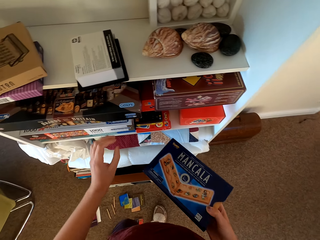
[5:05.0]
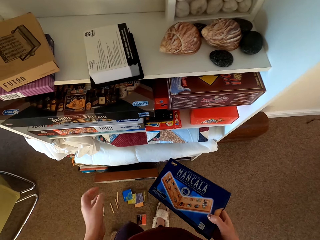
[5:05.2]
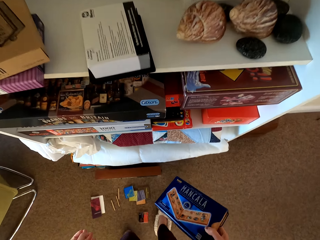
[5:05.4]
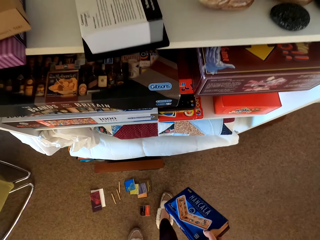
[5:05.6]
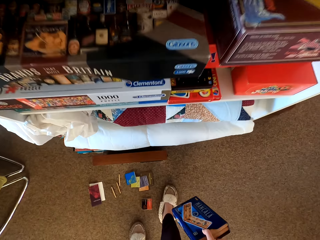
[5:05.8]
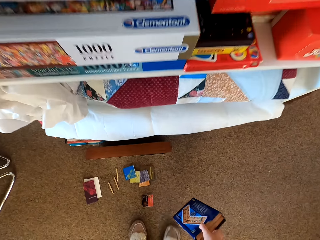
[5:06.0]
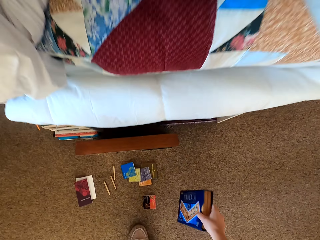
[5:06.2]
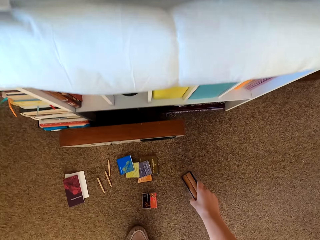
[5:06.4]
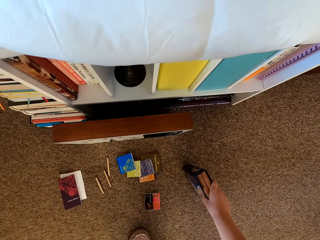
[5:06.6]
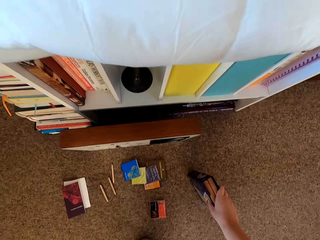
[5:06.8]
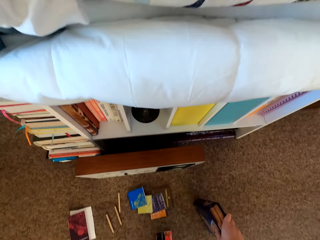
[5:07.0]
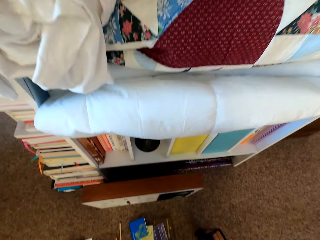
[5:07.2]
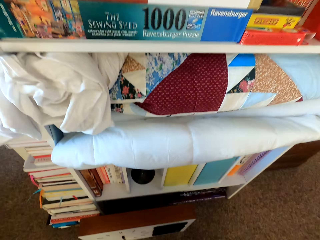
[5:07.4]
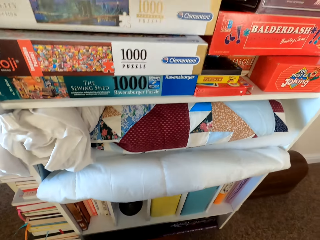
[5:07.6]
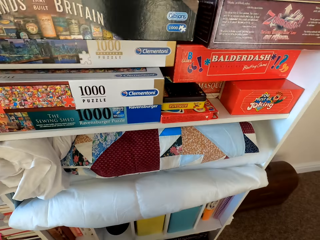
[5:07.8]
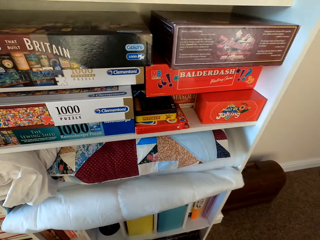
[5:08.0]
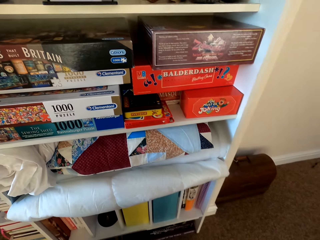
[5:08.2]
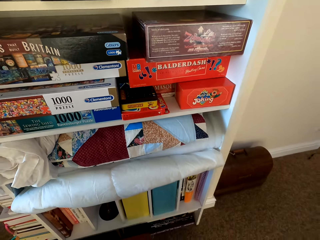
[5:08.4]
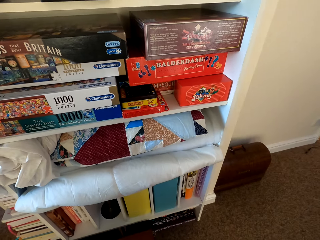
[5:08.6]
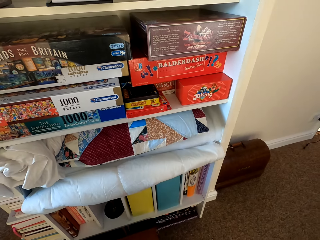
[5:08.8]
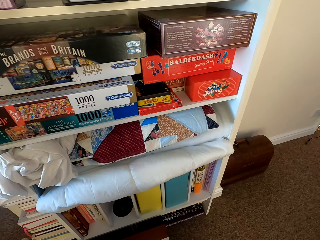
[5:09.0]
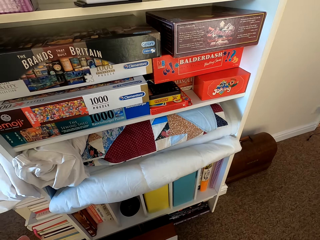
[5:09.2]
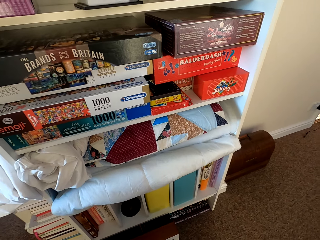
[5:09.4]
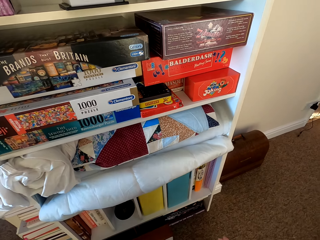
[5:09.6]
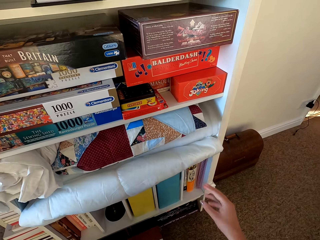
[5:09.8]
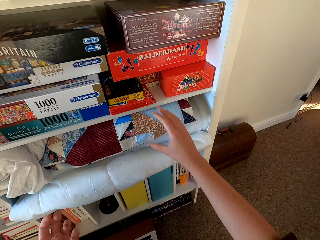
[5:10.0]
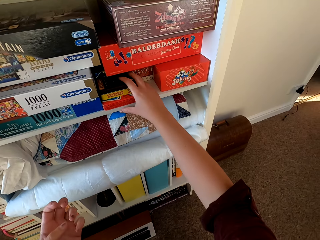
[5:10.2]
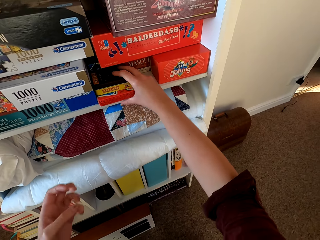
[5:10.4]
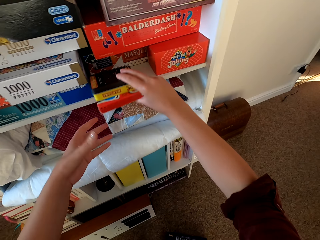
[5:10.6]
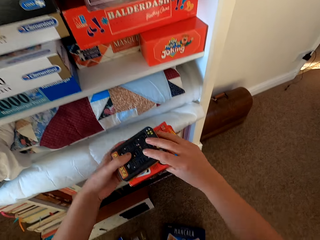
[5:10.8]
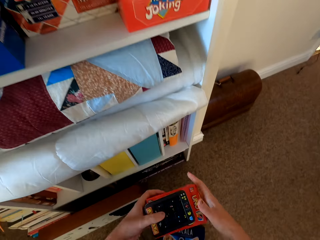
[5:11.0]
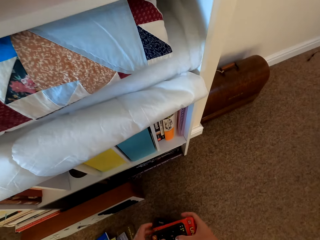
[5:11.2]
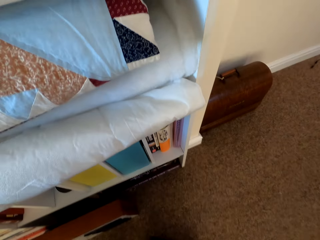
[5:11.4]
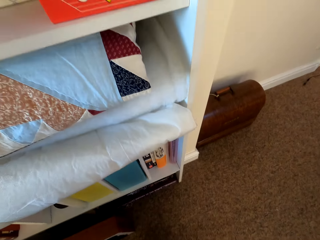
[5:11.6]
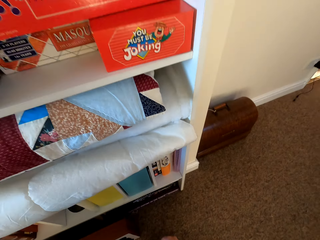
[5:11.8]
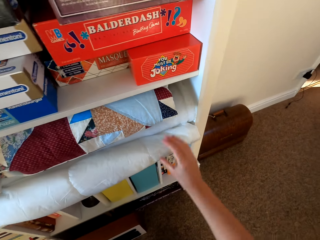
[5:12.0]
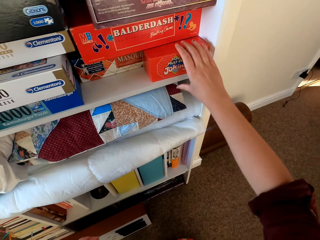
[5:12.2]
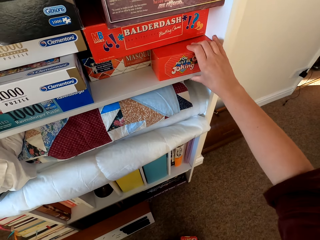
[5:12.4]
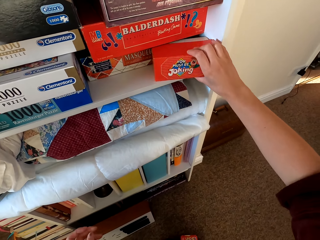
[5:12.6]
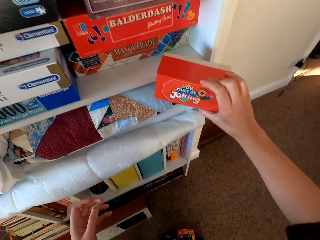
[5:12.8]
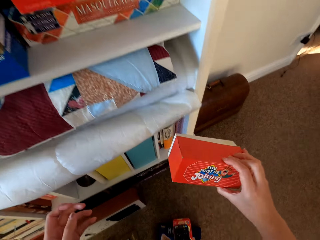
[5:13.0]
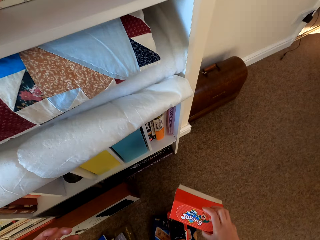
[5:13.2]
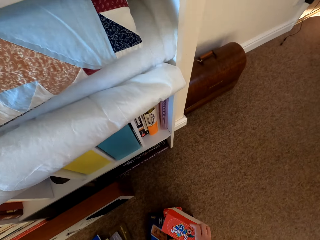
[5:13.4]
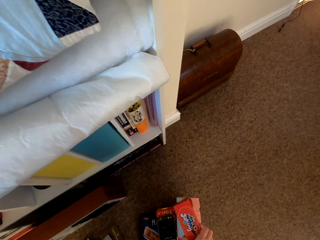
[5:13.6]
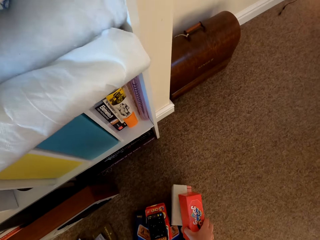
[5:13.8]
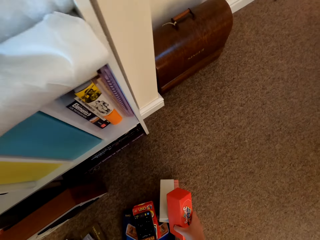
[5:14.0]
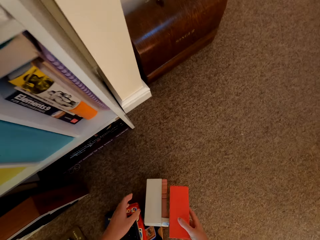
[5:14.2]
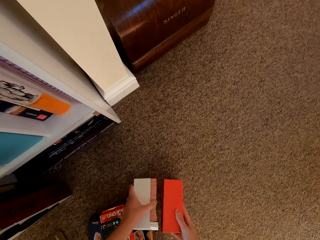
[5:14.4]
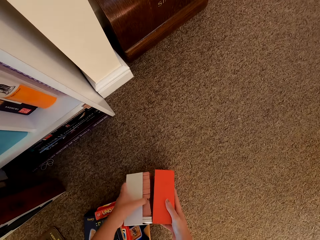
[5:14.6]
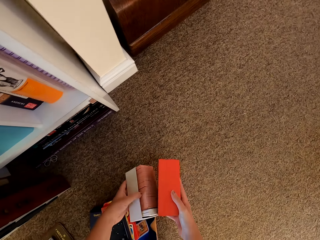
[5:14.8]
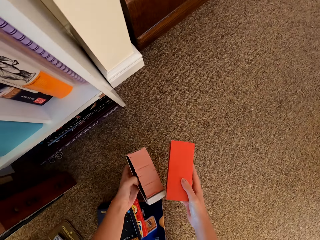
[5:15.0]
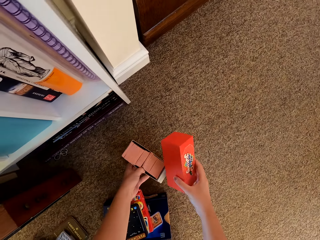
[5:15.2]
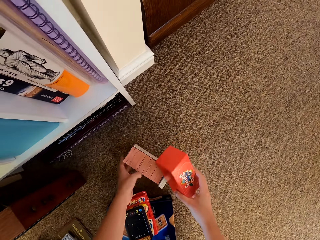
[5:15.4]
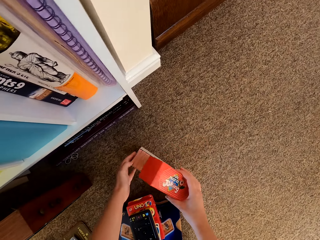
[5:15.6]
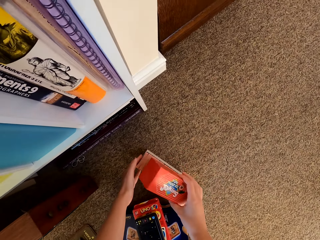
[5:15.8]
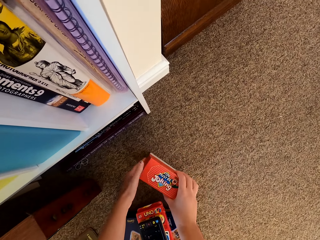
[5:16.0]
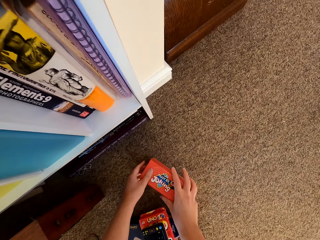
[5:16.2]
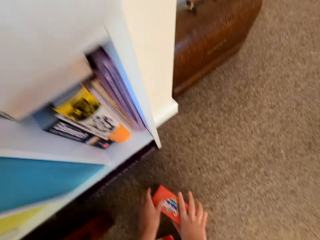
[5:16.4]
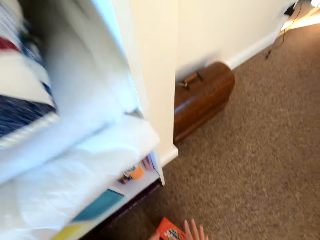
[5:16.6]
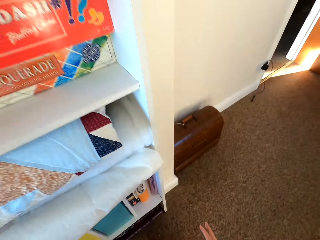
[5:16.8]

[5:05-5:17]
The camera wearer puts the box down. They pick the box from the shelf. They touch the carton. They put the box on the floor.

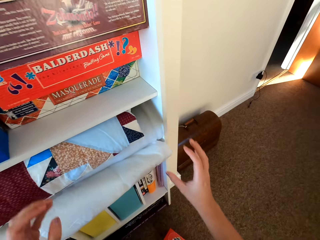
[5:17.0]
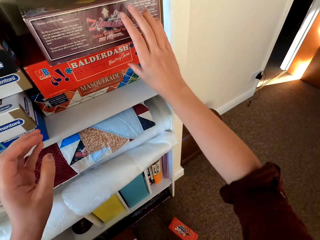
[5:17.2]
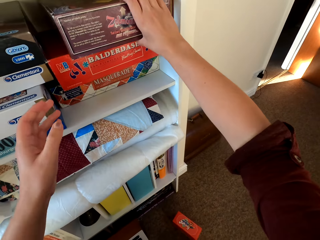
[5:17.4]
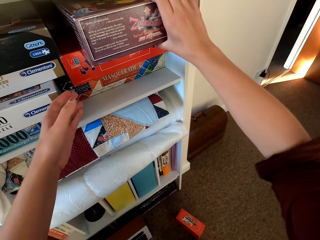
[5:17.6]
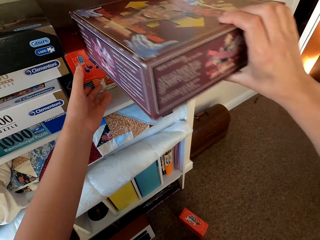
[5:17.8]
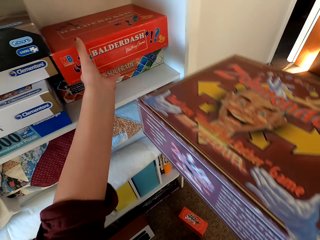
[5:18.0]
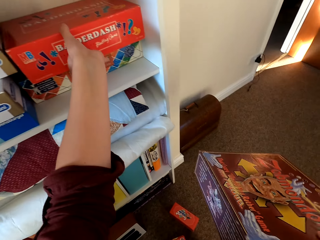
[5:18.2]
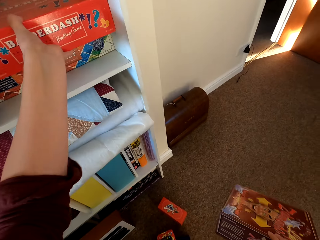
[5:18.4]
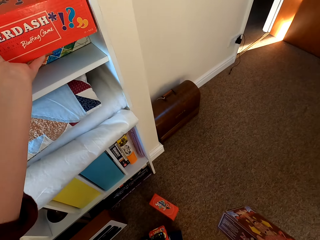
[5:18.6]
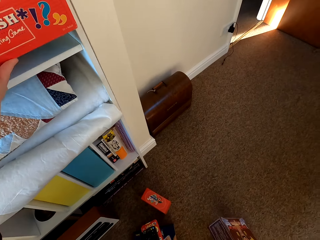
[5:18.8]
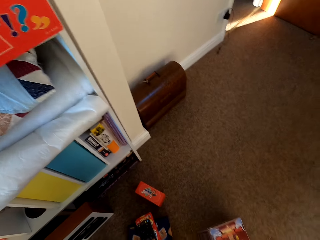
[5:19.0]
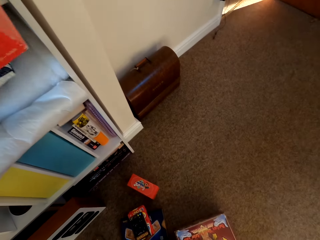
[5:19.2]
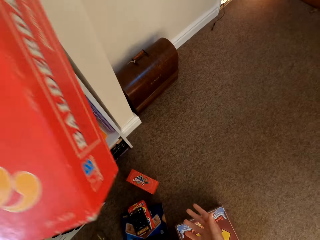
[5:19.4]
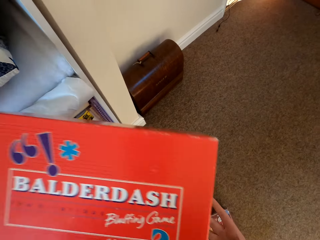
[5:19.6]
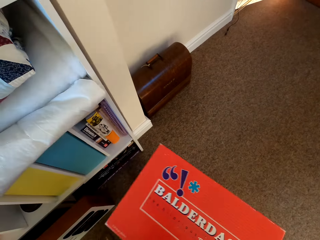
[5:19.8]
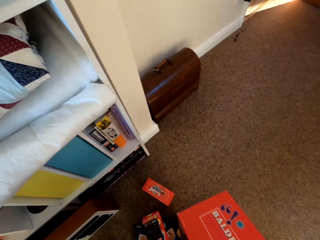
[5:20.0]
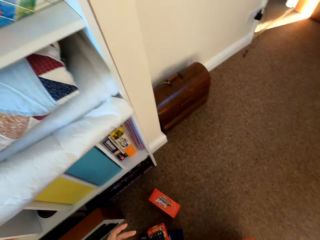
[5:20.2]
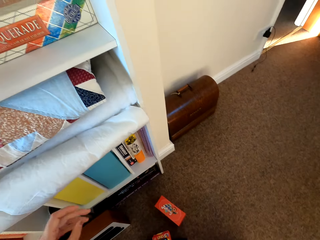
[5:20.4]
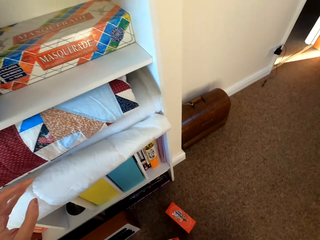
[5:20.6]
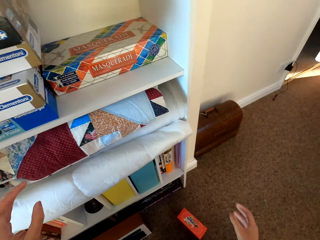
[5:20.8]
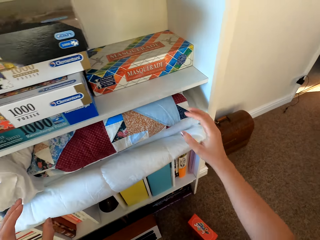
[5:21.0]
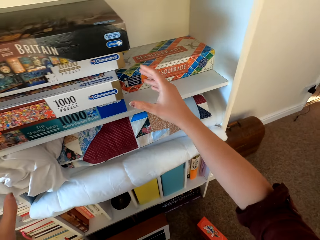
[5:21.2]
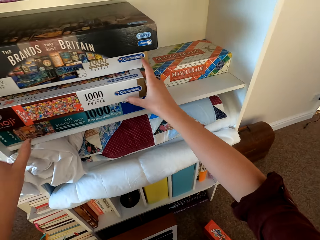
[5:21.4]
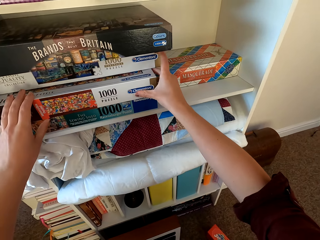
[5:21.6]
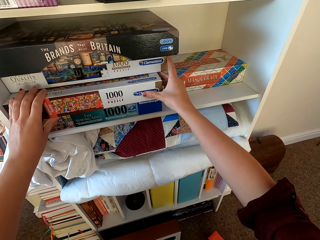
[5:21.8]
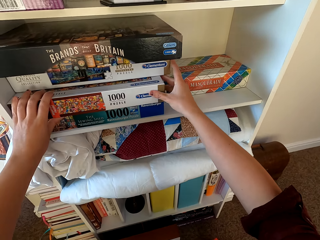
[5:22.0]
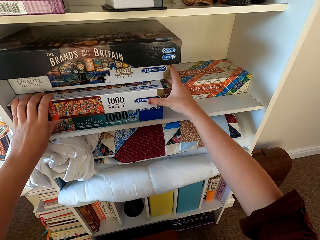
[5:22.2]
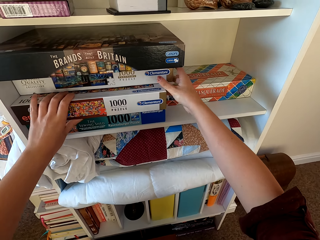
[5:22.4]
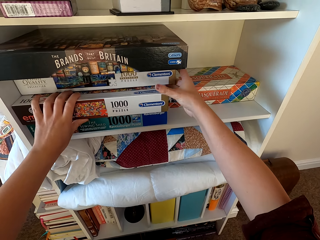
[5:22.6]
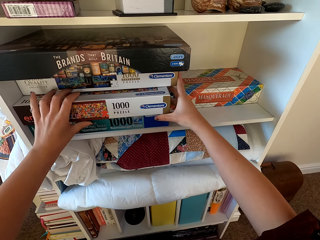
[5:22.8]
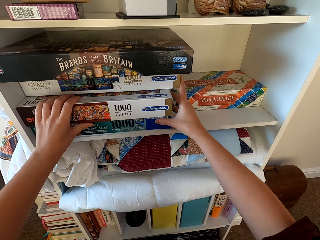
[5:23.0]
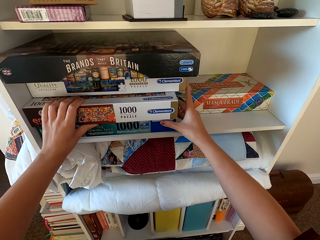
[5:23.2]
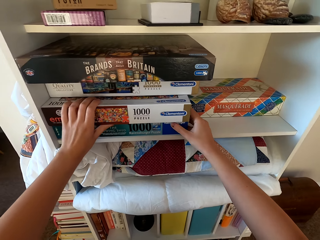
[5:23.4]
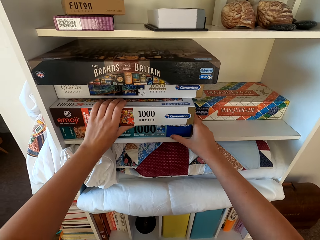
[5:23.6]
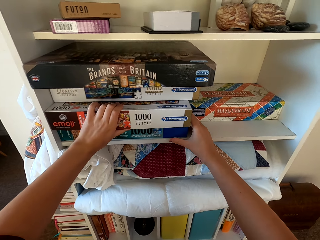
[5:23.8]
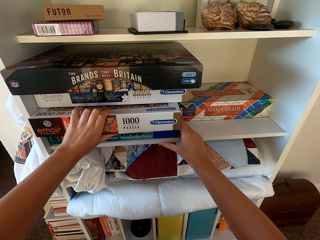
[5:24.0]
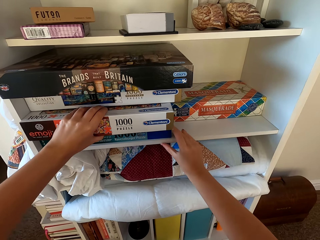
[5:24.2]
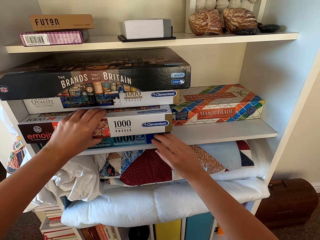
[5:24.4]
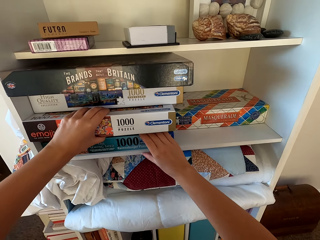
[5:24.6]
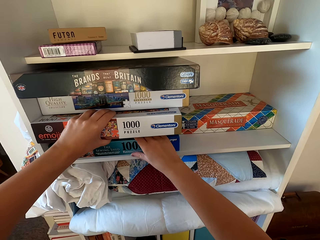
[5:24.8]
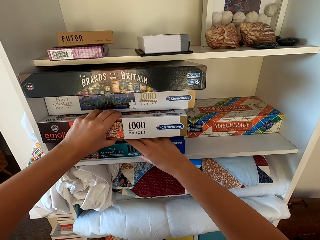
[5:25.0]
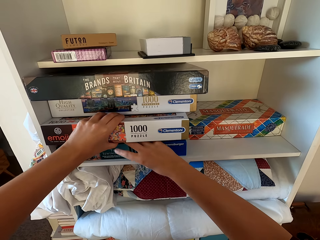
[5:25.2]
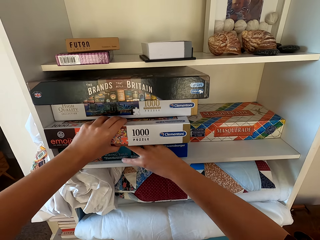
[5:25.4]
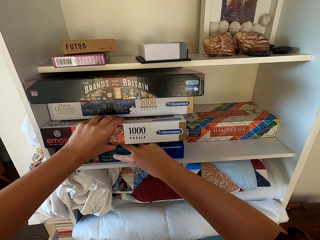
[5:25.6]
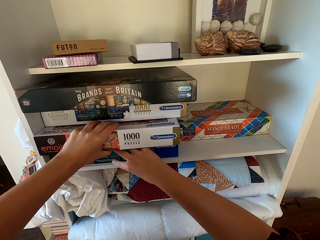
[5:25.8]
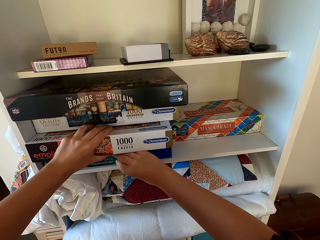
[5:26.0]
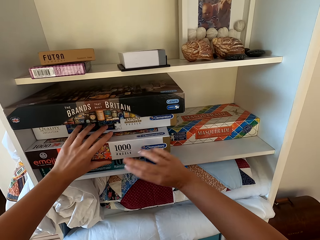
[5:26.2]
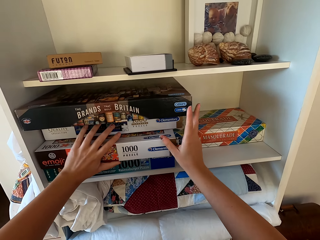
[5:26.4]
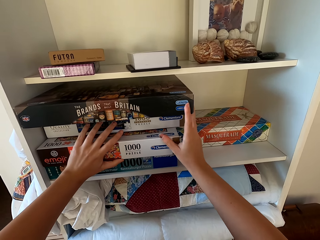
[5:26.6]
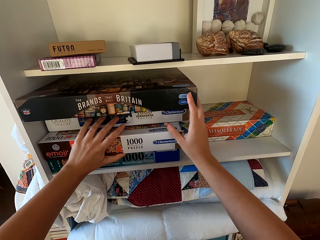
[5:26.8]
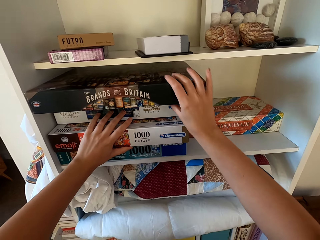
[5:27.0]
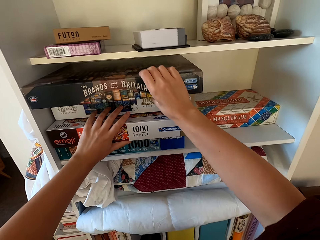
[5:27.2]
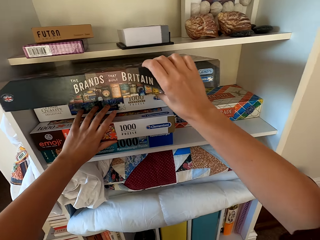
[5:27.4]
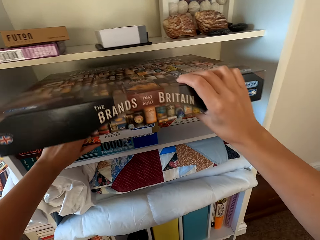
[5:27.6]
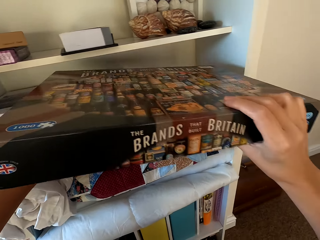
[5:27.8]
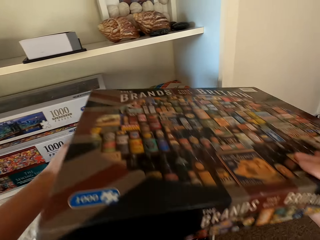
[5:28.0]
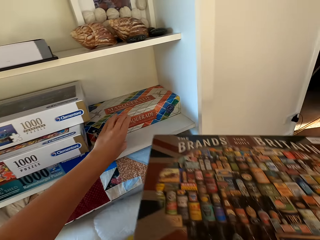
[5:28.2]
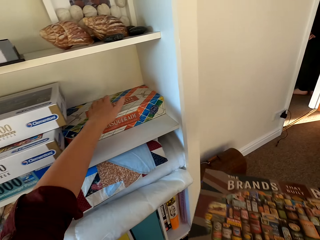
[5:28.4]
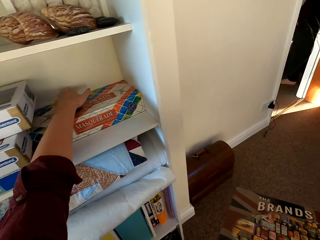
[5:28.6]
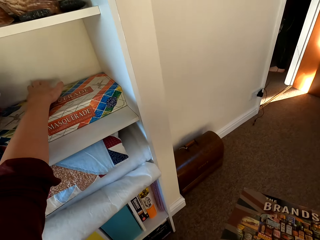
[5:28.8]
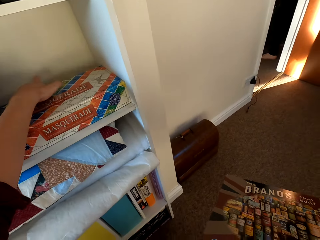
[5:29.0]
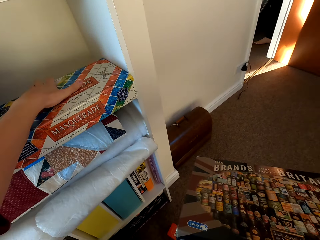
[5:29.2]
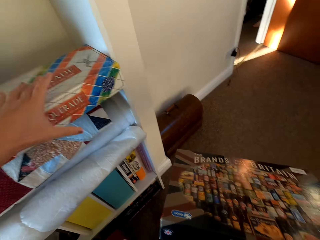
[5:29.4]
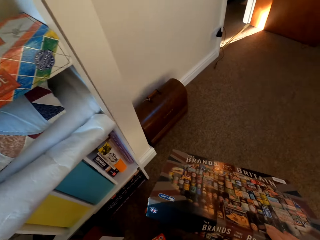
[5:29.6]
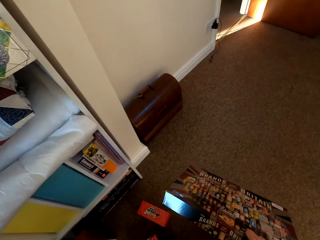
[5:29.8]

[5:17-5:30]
The camera wearer picks the box from the shelf. They put the box on the floor. They arrange the boxes on the shelf. They hold the cartons.
